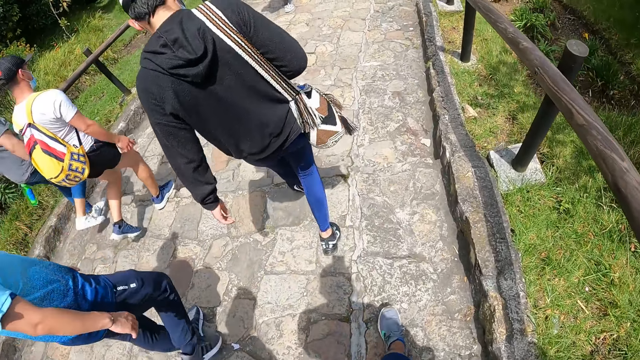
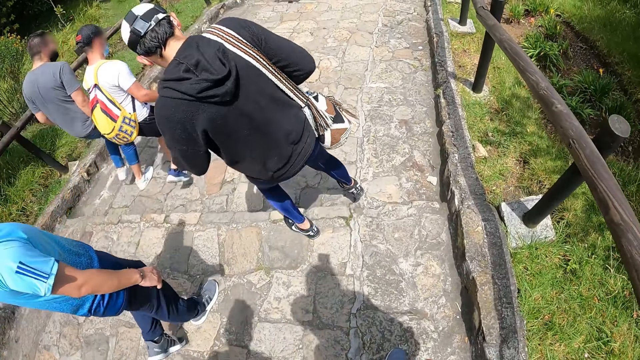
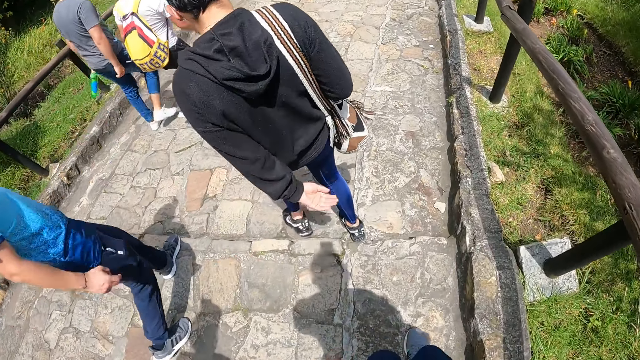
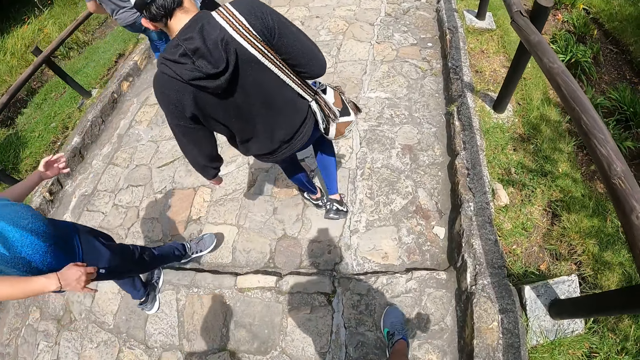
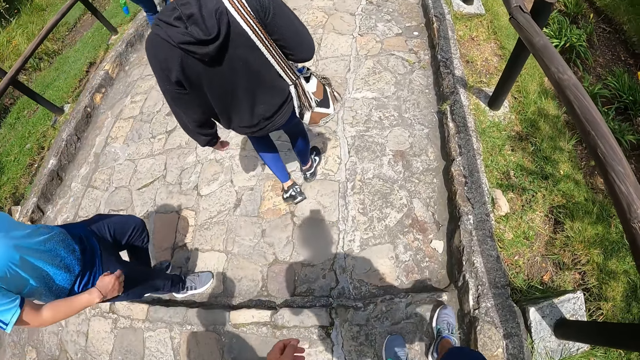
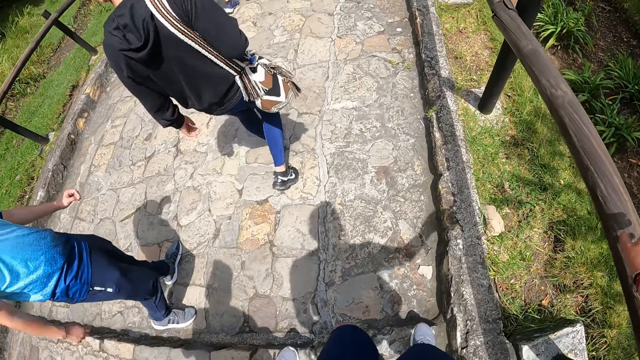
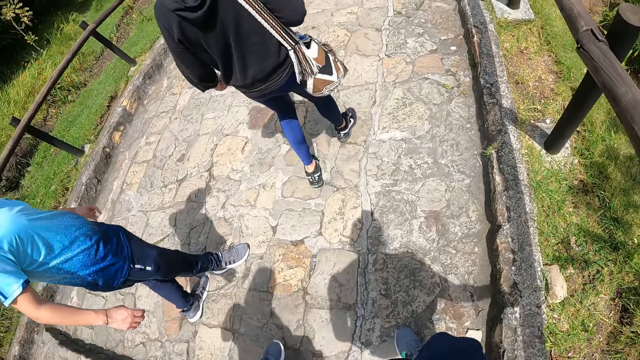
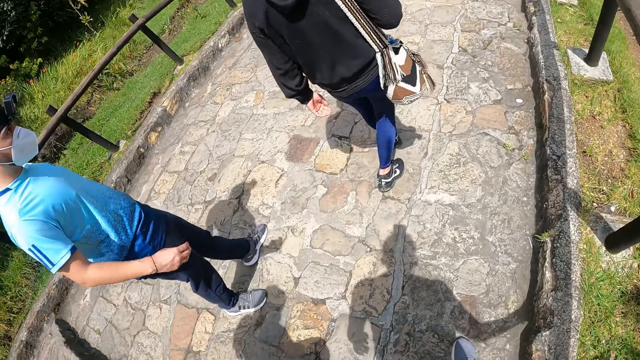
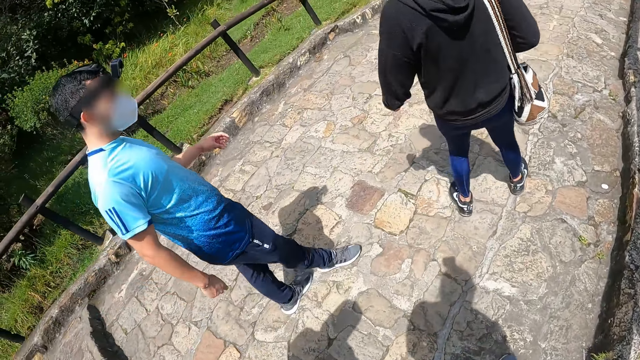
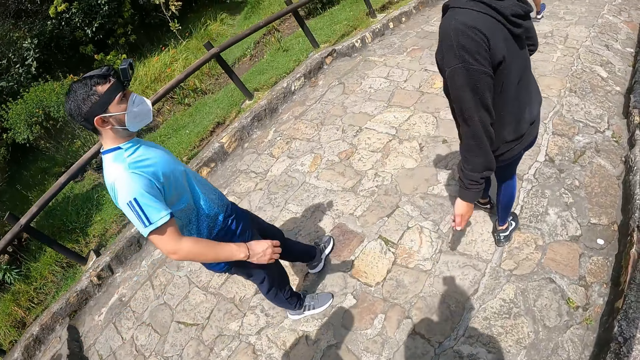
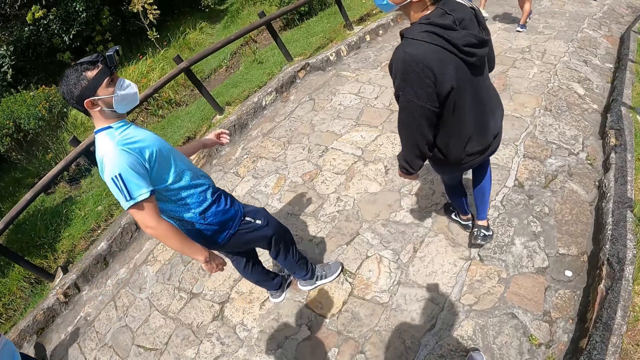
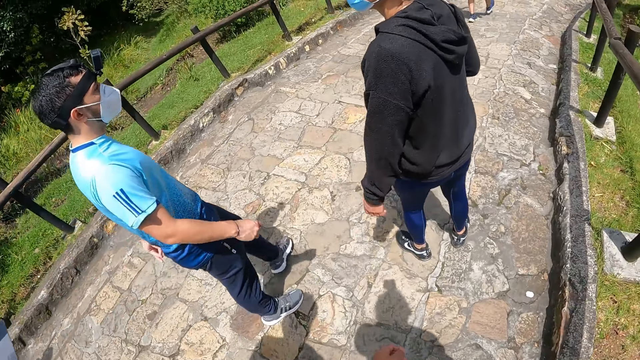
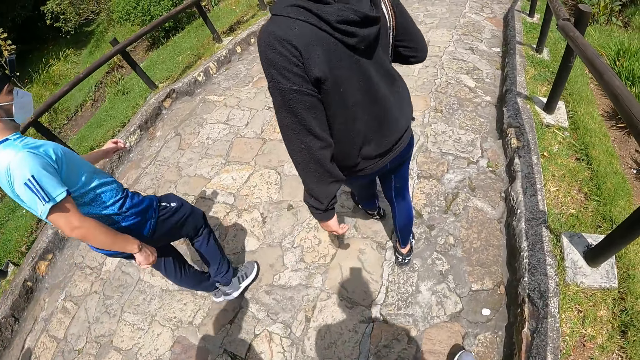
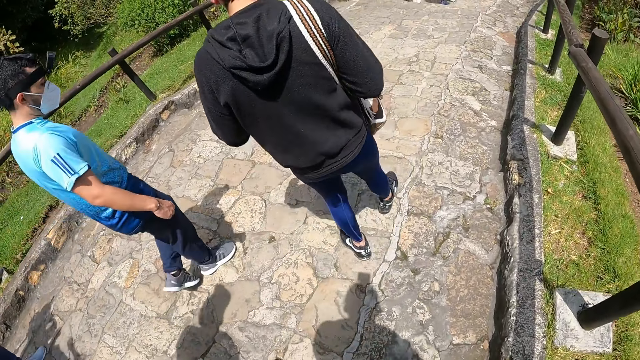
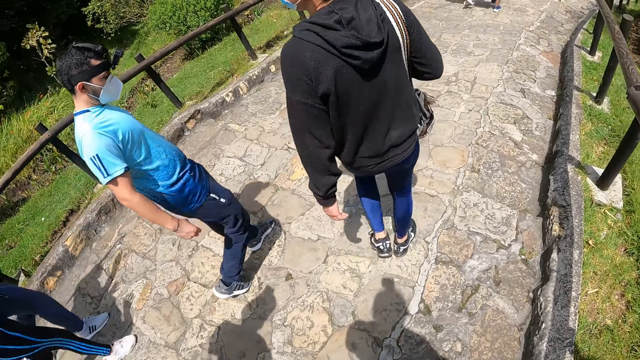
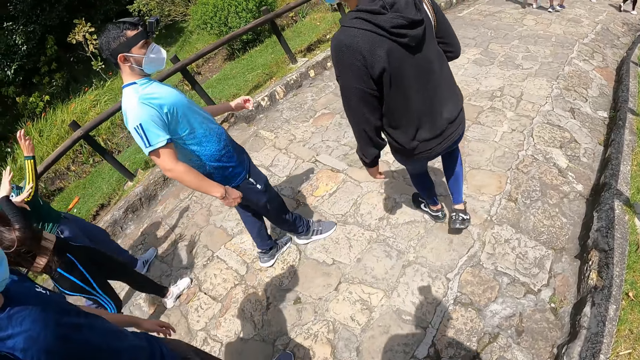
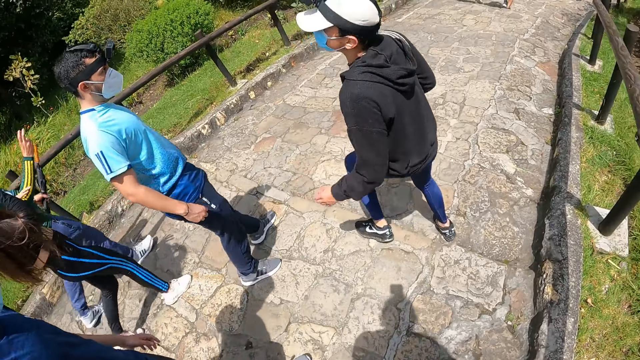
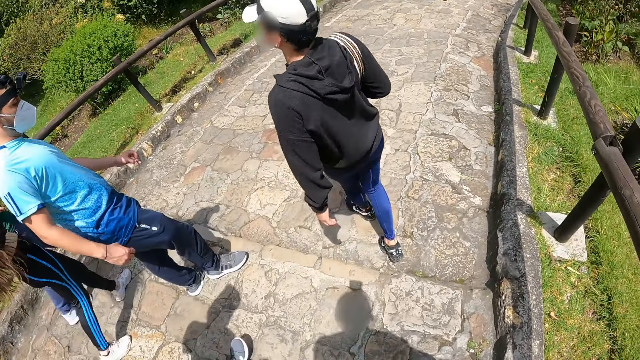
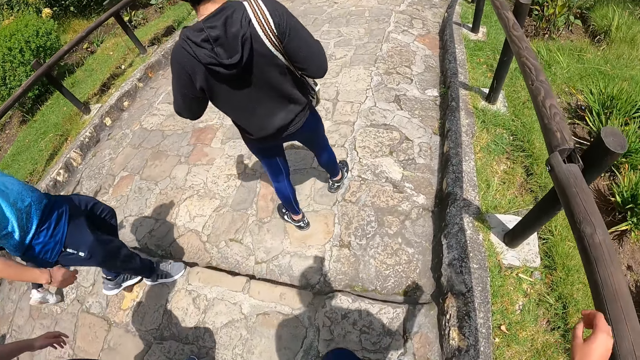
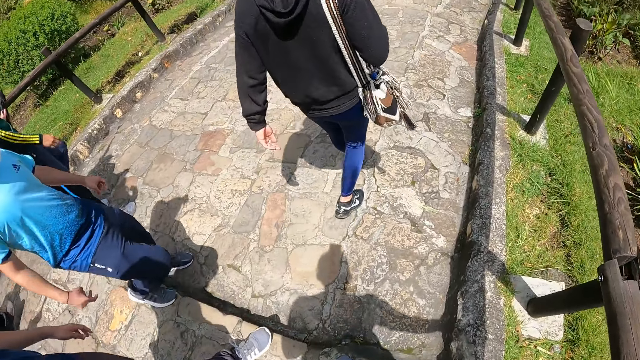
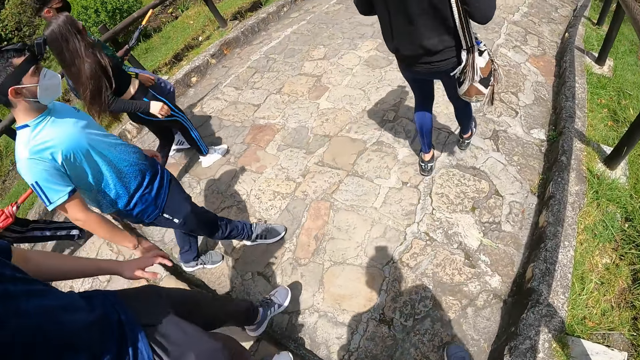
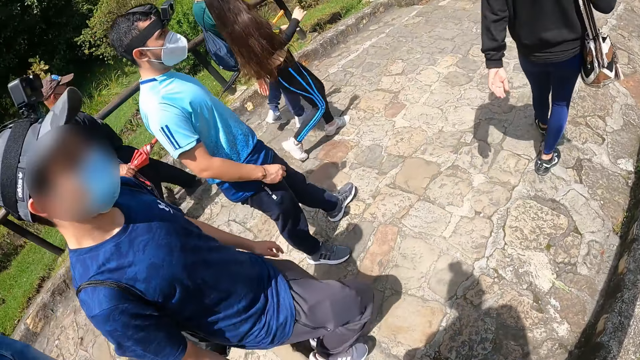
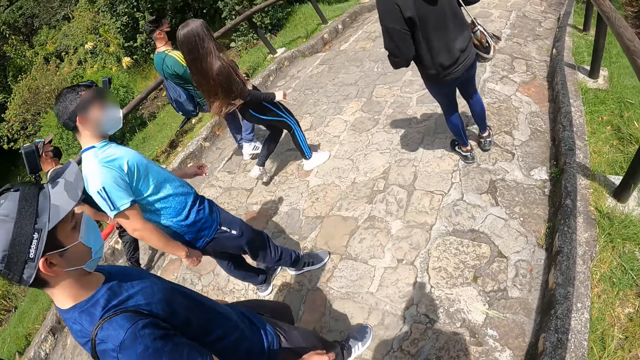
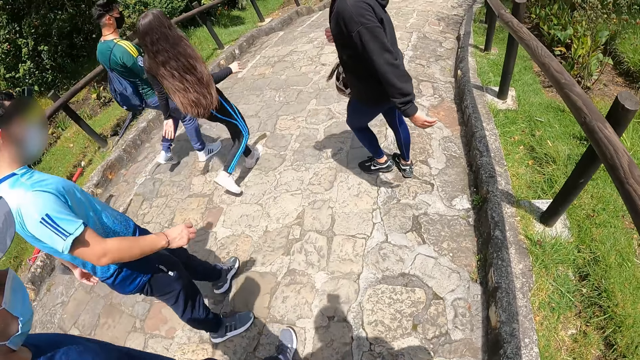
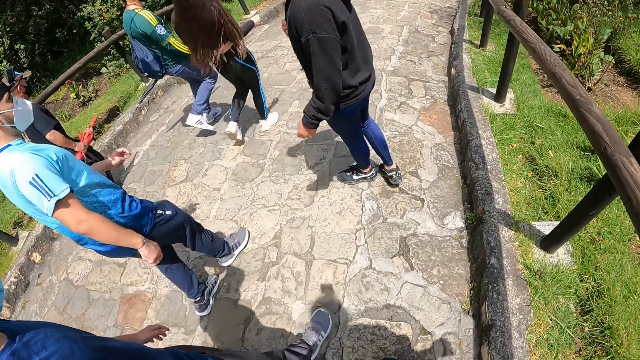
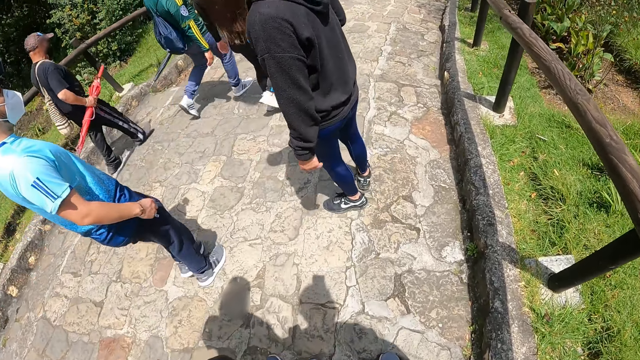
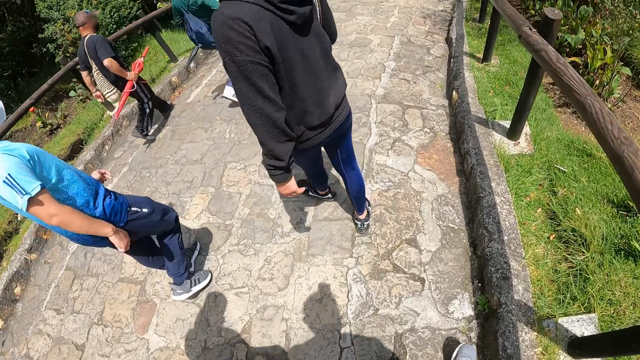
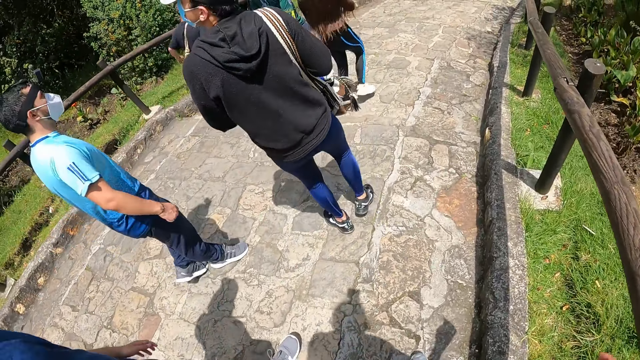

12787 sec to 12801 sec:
The camera wearer looks at the colleagues. They touch the wooden rail. The third man turns to the first man.

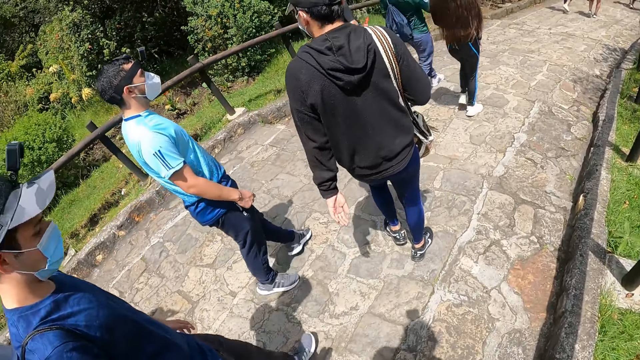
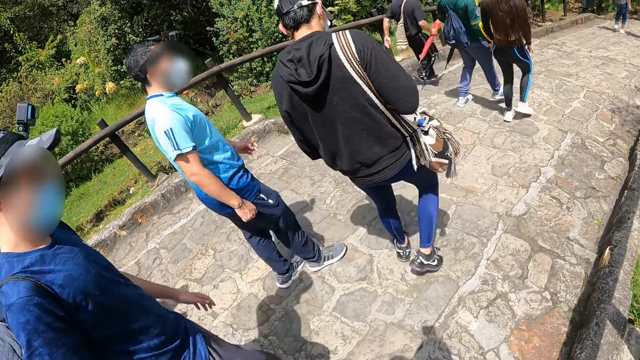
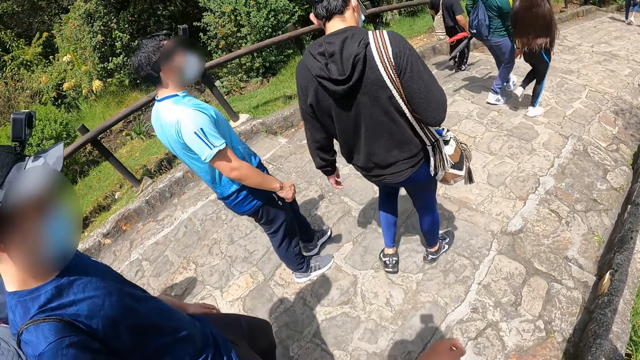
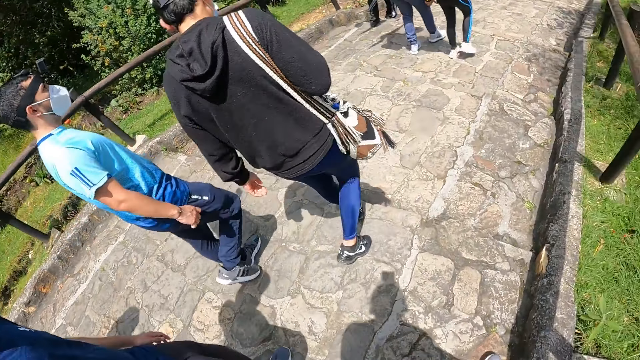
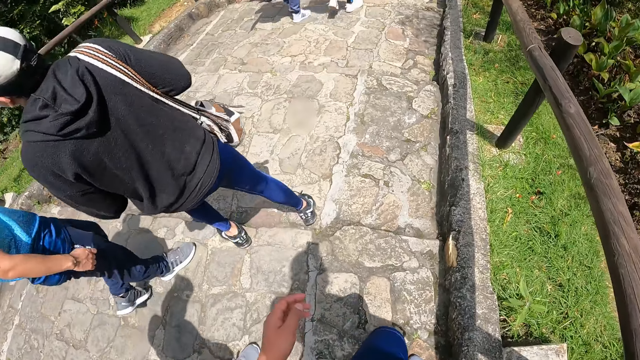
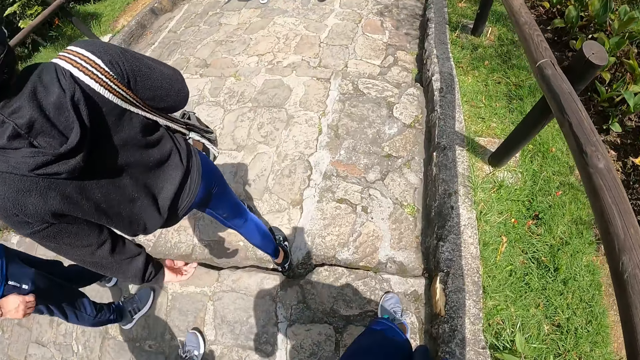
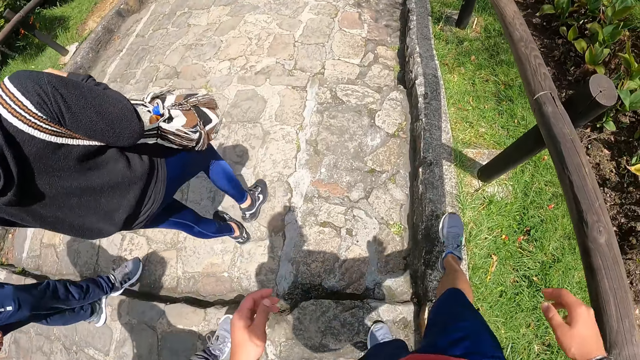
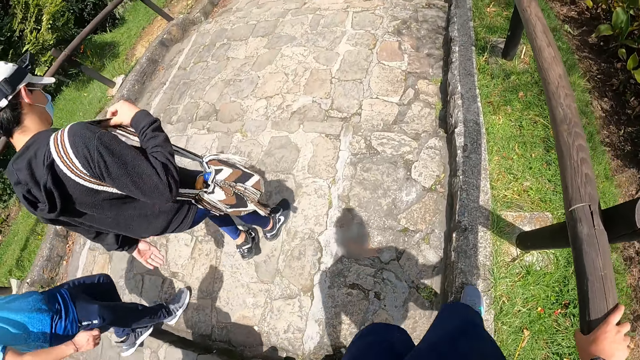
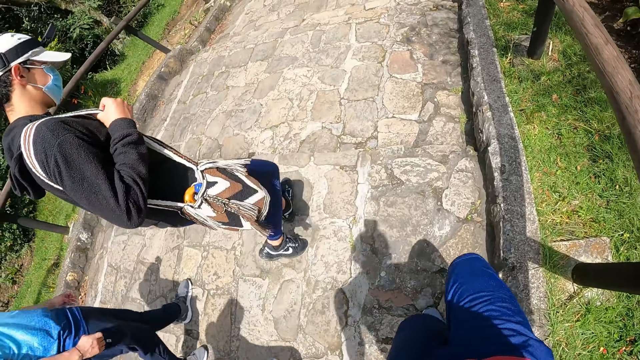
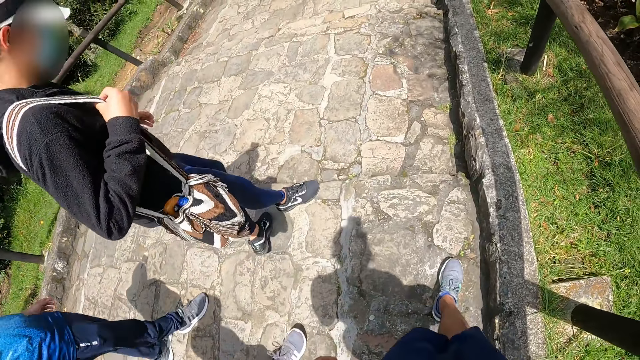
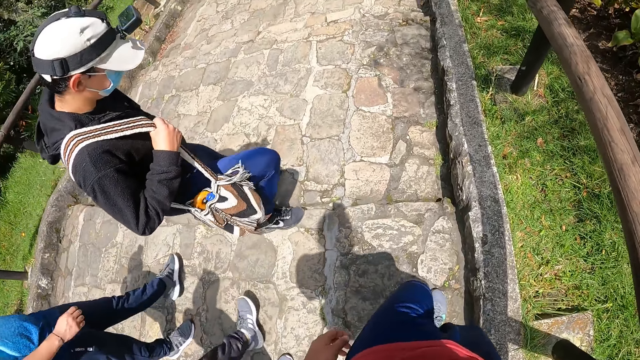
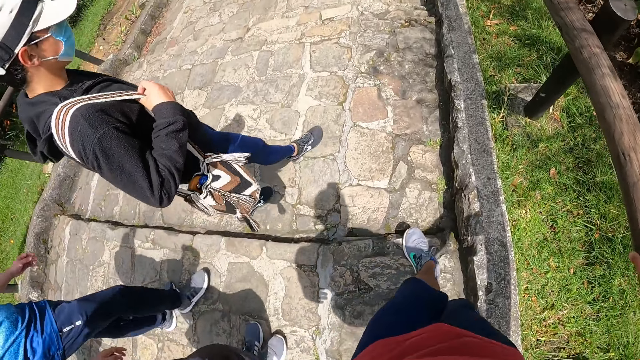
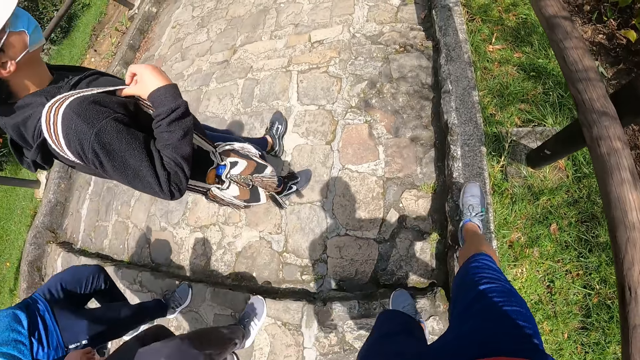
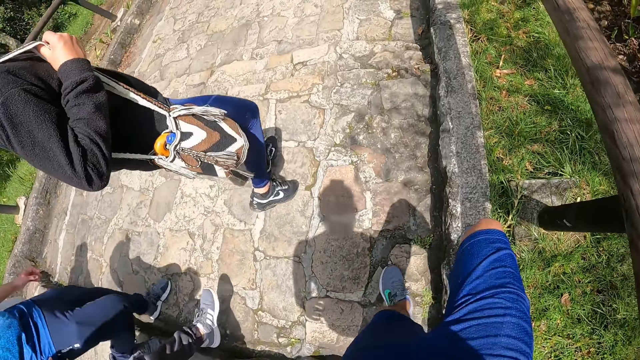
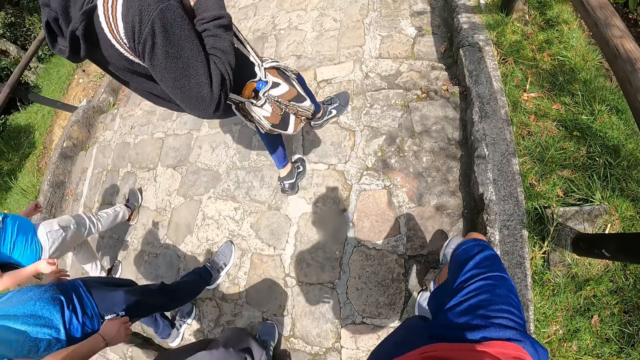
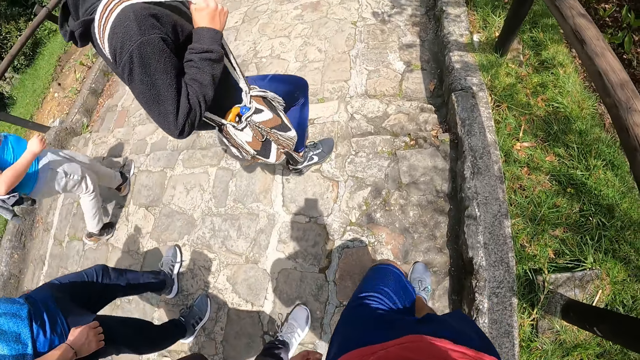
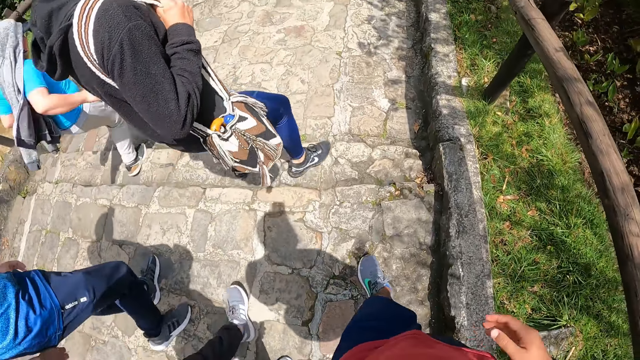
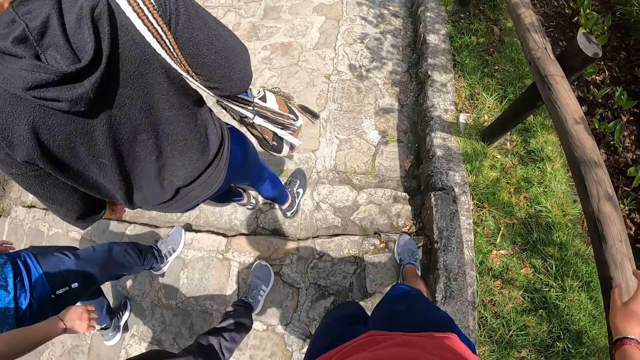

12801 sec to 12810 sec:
The camera wearer looks at the second man. They walk beside the wooden rail and touch the wooden rail.
